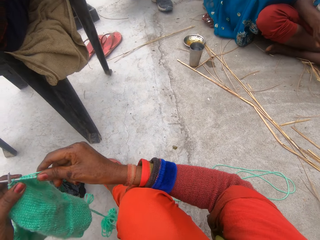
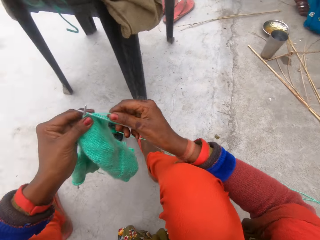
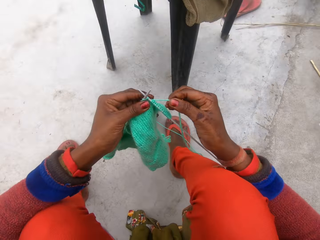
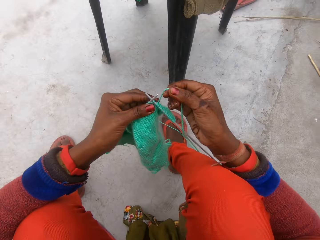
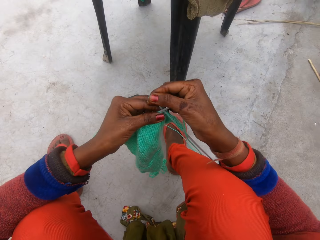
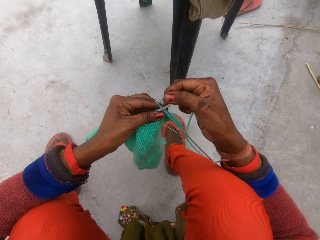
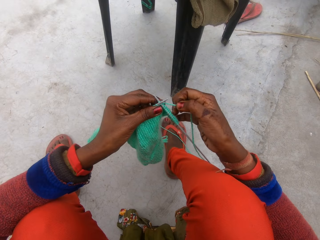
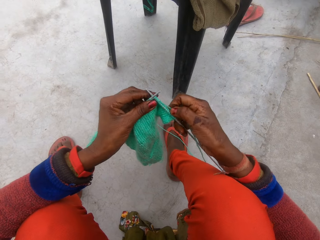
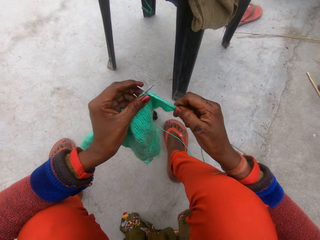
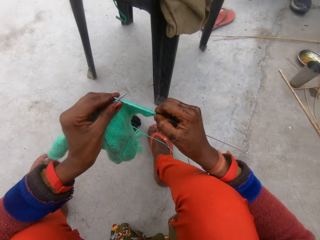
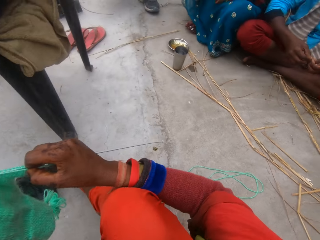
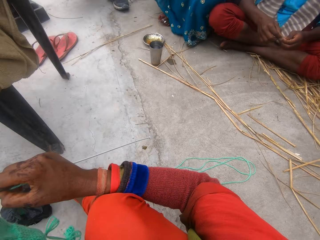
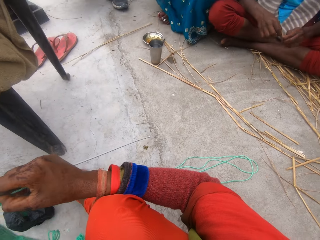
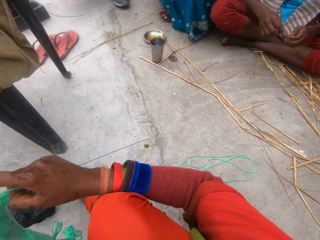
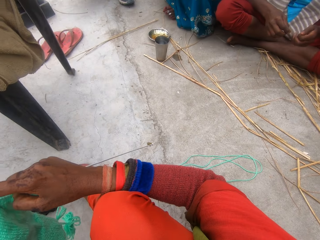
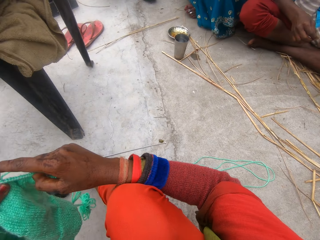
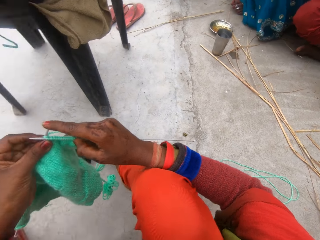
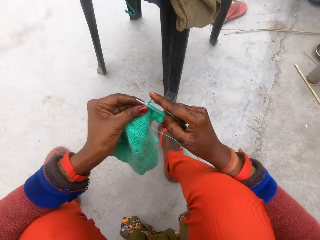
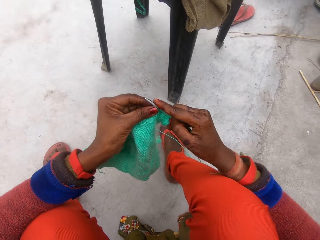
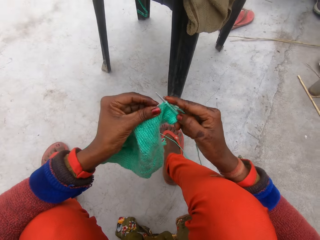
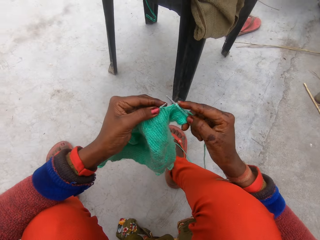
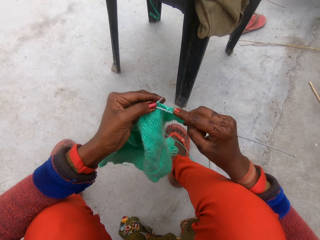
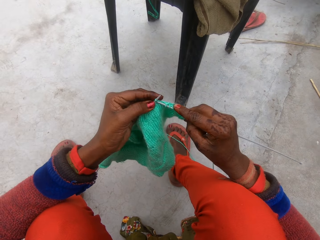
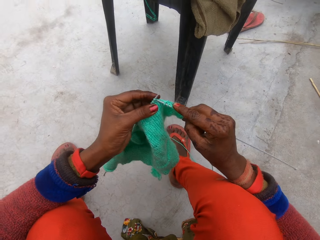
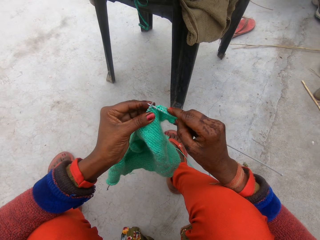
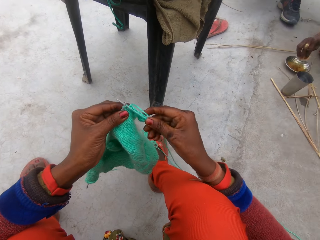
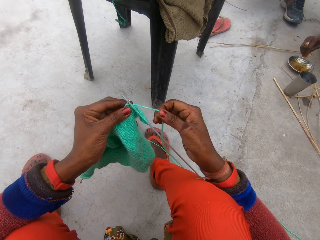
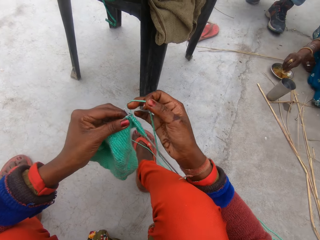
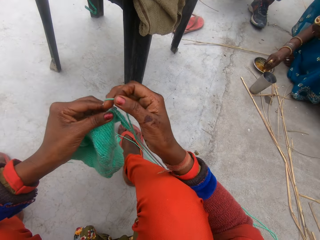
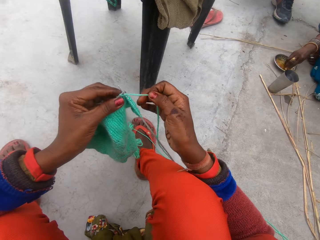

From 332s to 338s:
The camera wearer knits the fabric.

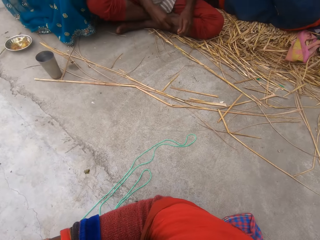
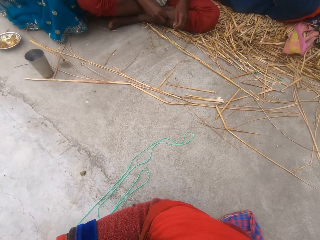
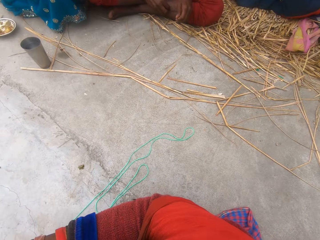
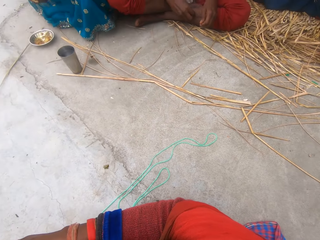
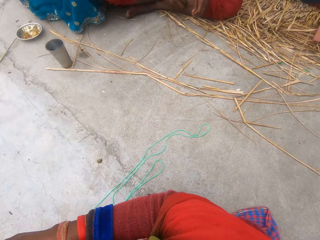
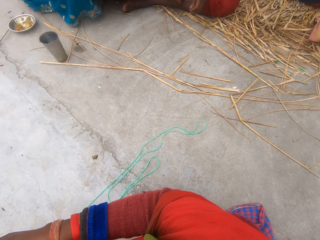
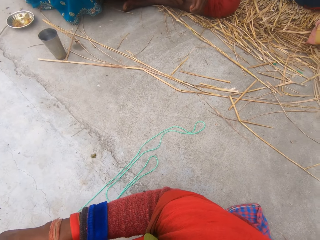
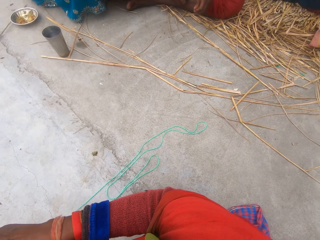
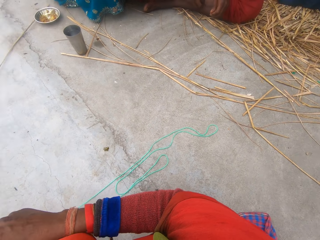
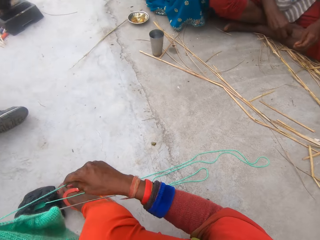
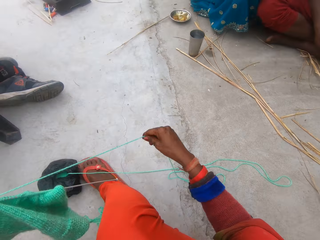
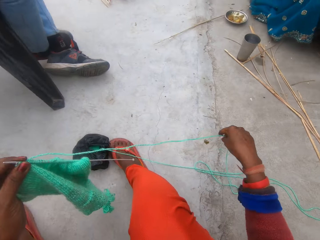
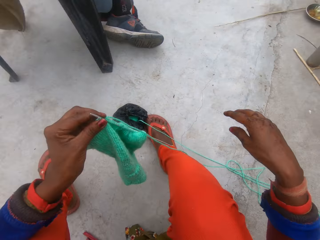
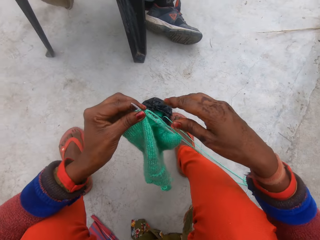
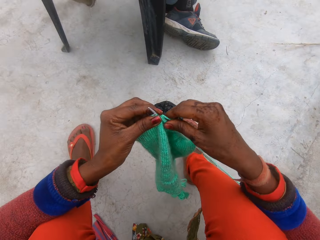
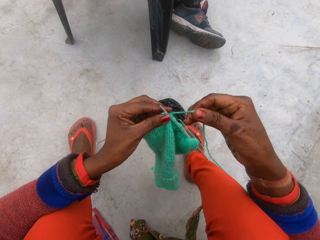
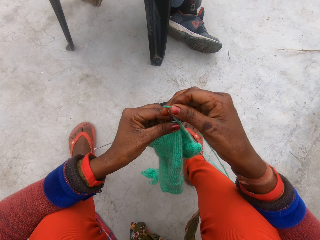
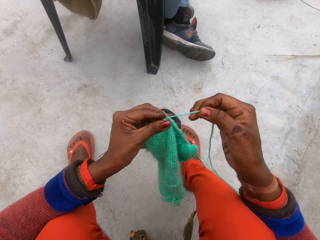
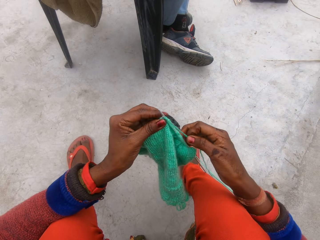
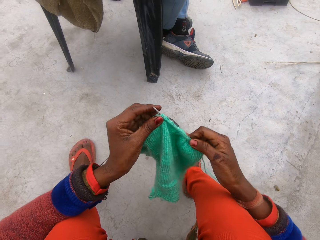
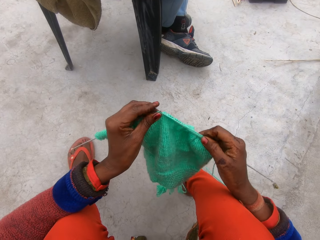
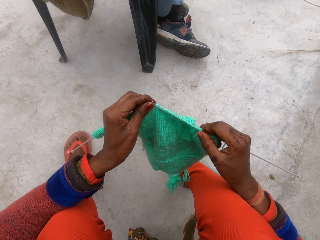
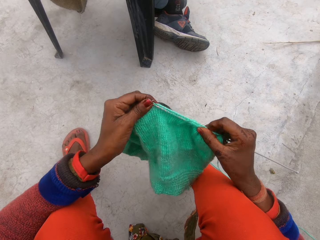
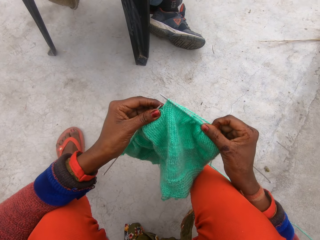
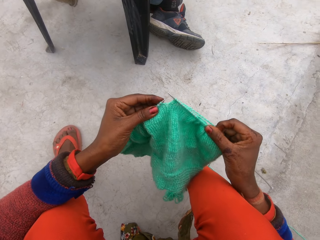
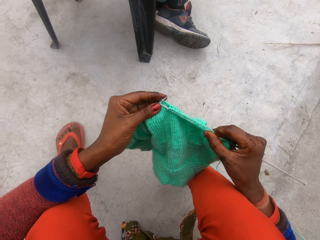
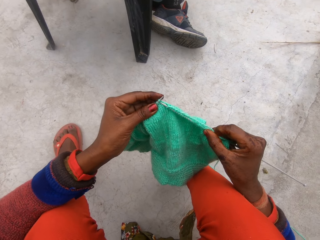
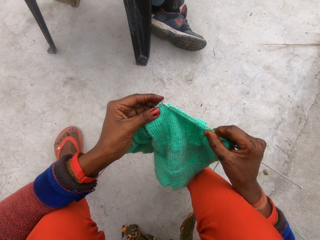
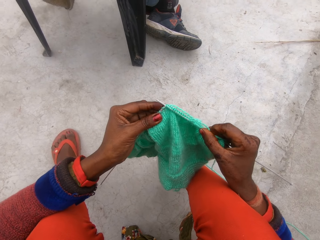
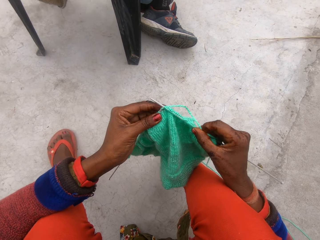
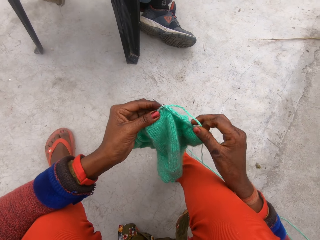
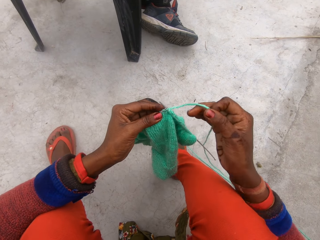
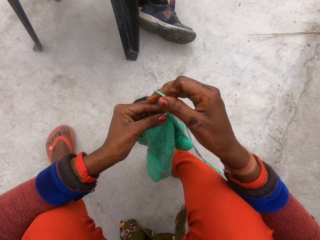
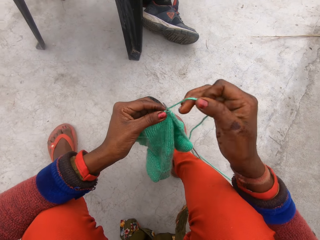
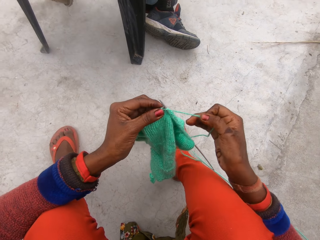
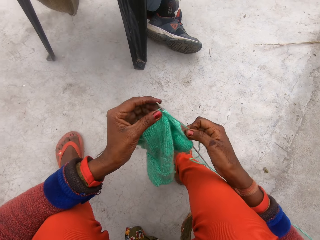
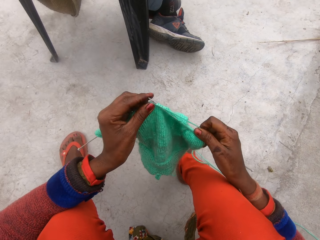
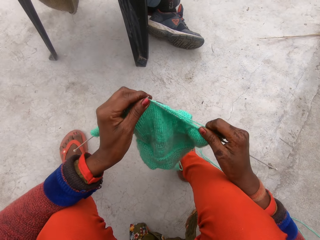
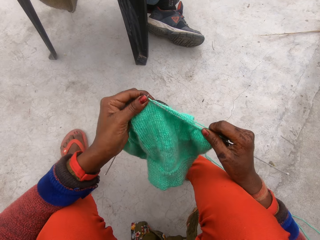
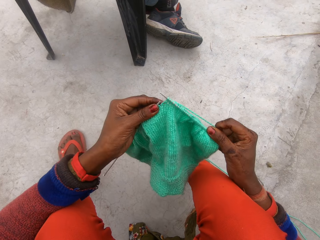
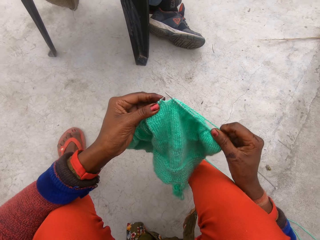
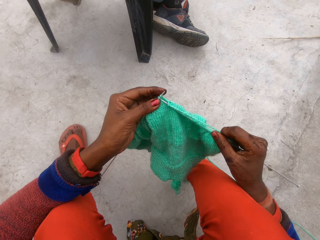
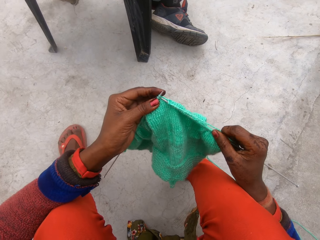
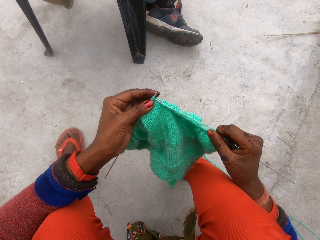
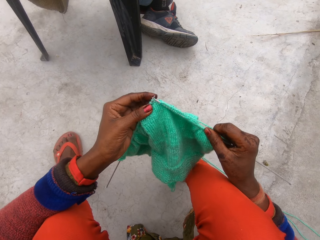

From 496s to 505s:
The camera wearer adjusts the thread with her right hand. She continues to knit the fabric with the needle in each hand and the thread.

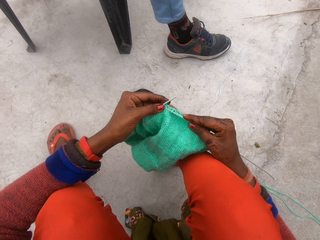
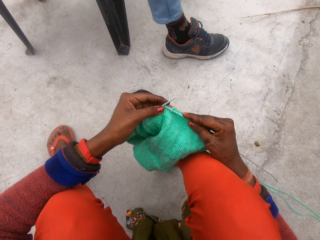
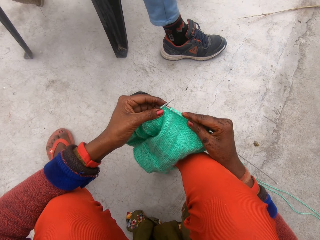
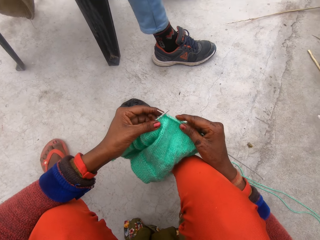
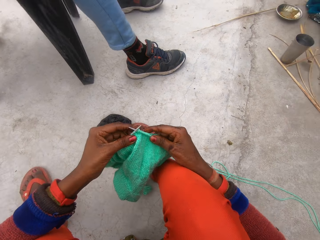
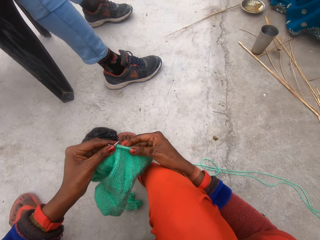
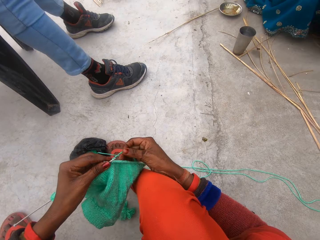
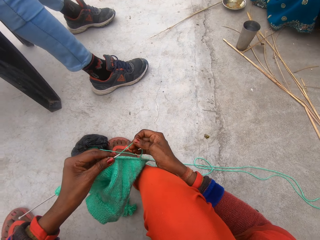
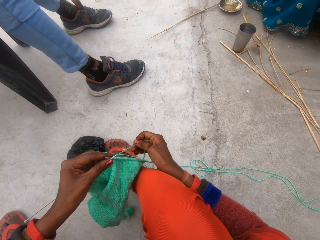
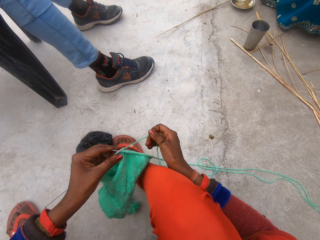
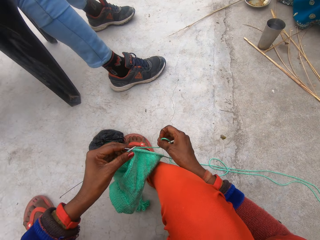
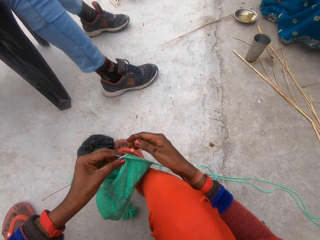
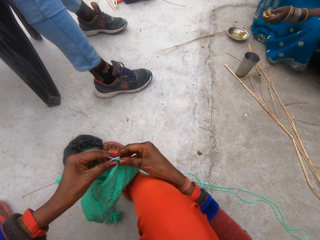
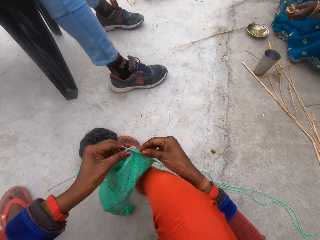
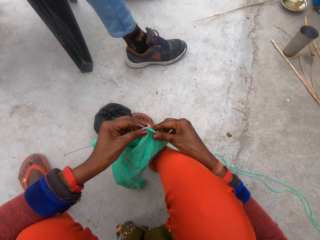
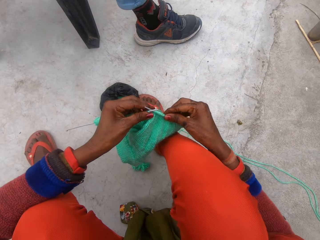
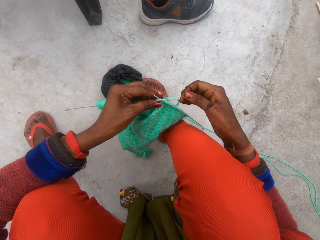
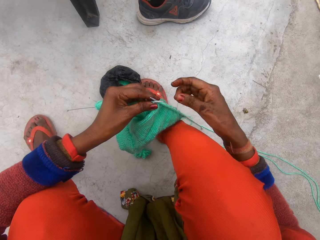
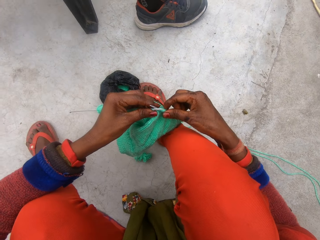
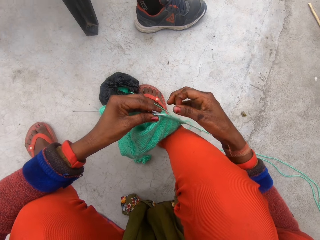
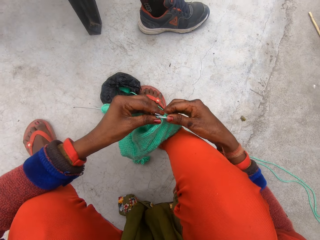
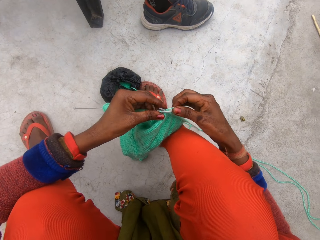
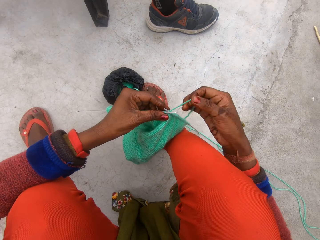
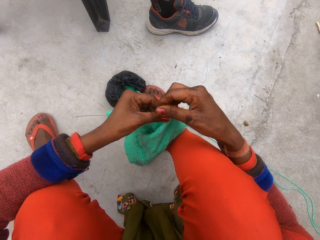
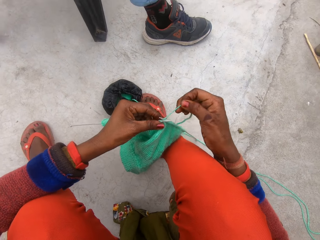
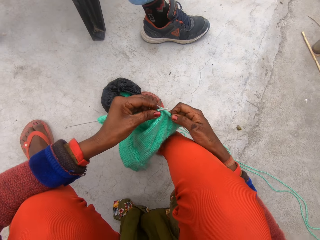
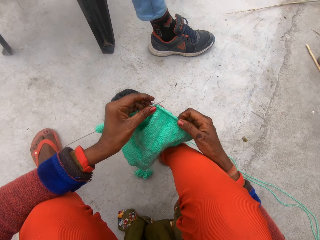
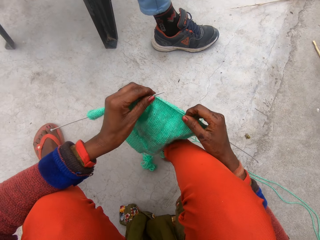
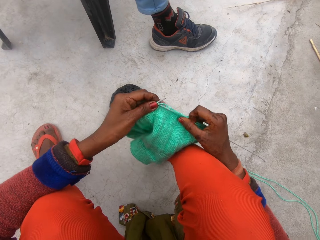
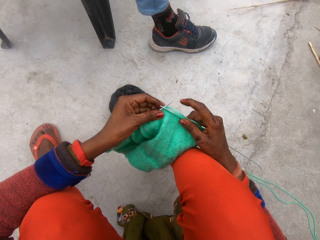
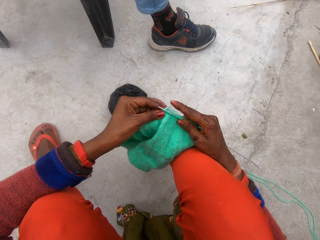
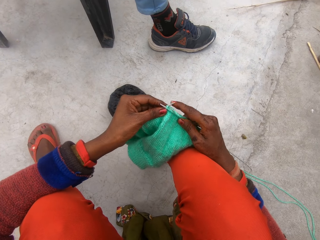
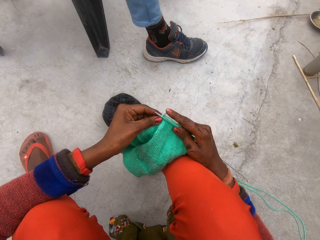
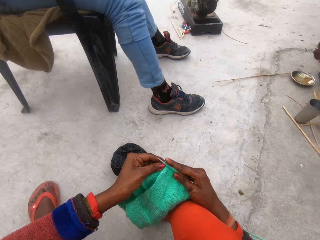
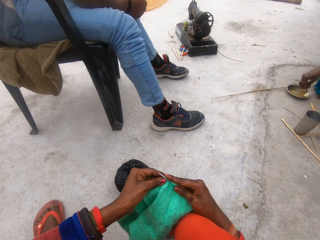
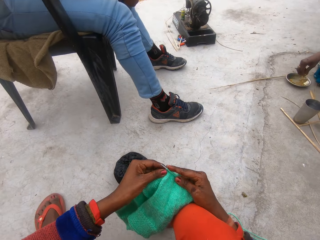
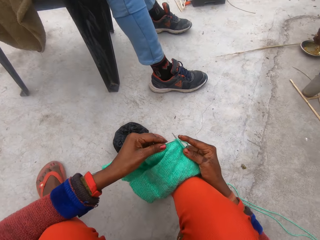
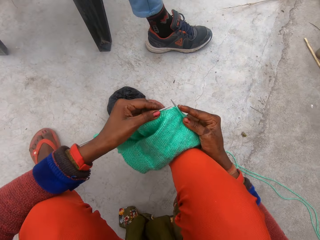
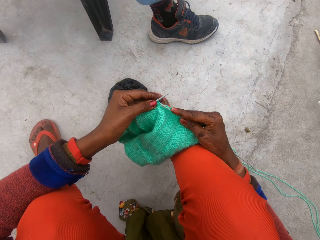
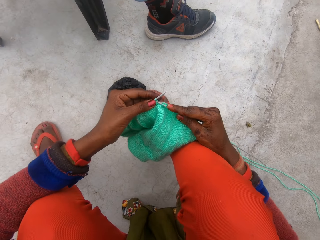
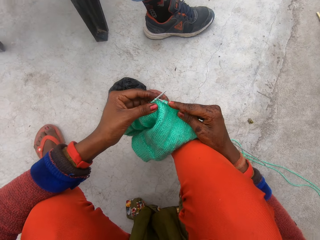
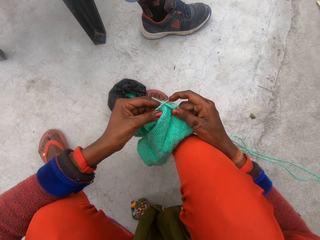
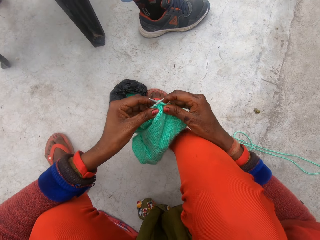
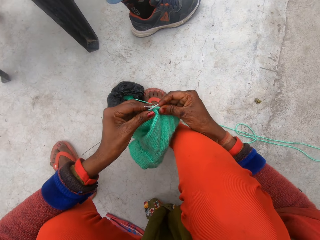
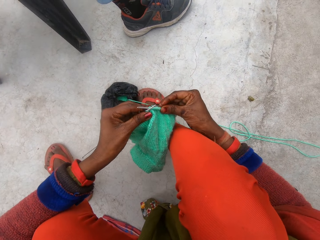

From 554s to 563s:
The camera wearer loops the wool around the knitting needles or crochet hook with her right hand. She knits the cloth with the knitting needles in her hands.
